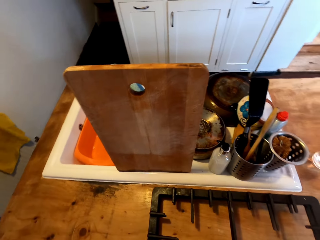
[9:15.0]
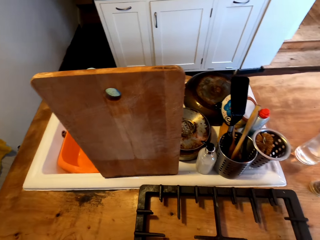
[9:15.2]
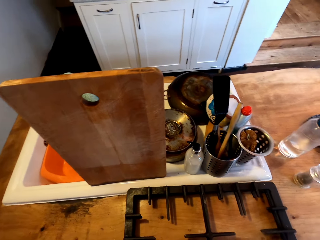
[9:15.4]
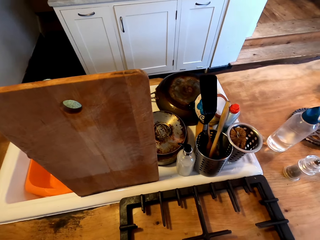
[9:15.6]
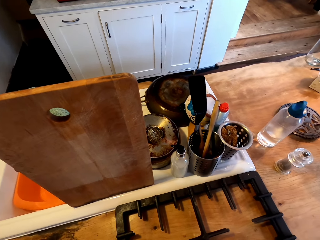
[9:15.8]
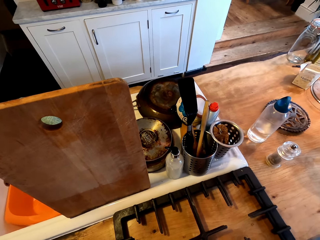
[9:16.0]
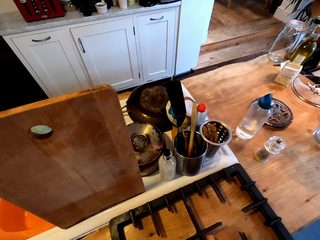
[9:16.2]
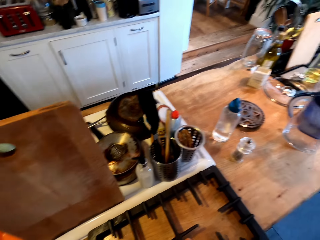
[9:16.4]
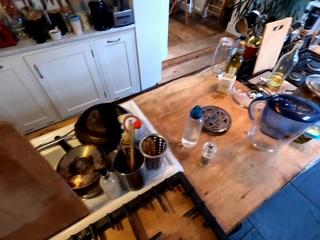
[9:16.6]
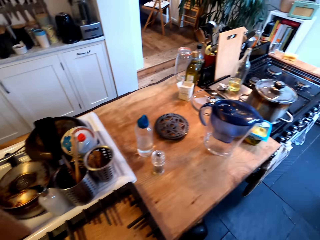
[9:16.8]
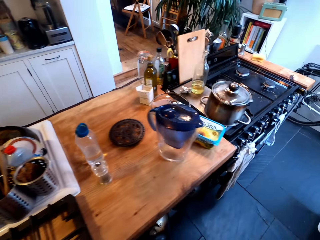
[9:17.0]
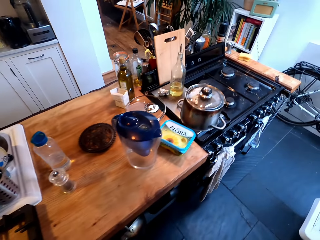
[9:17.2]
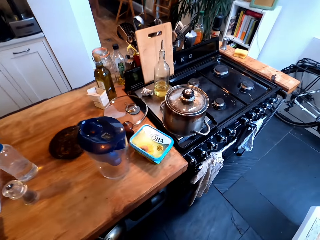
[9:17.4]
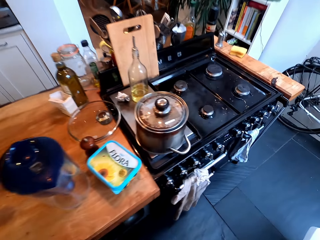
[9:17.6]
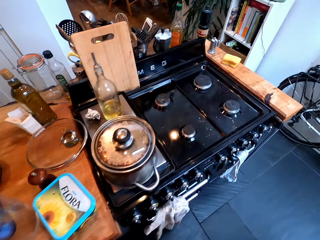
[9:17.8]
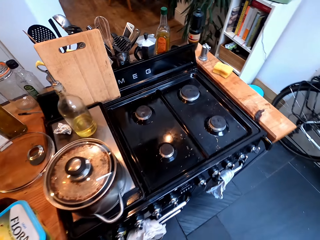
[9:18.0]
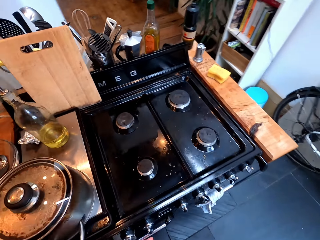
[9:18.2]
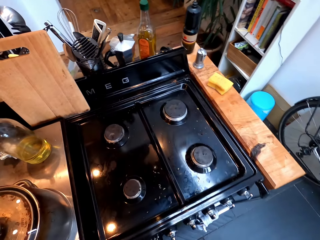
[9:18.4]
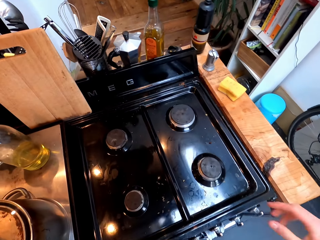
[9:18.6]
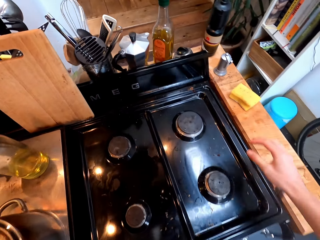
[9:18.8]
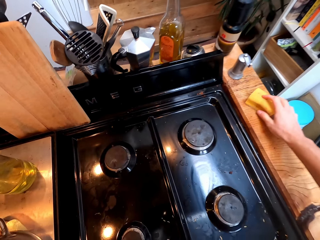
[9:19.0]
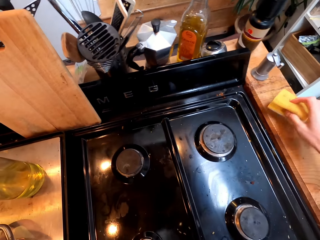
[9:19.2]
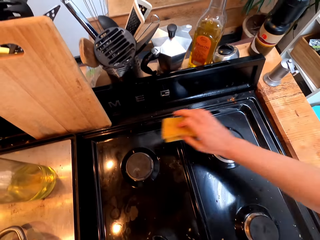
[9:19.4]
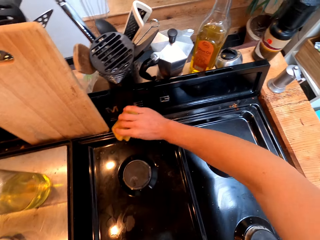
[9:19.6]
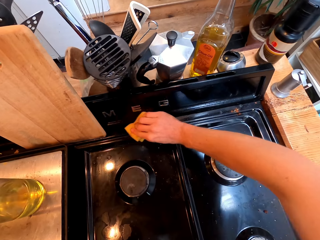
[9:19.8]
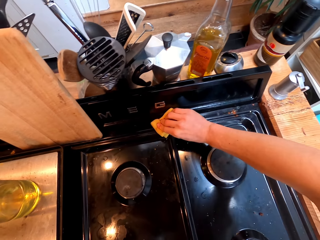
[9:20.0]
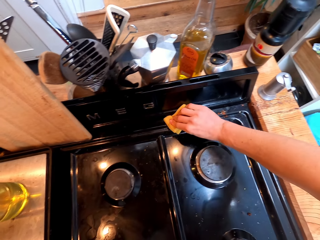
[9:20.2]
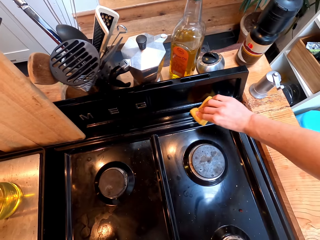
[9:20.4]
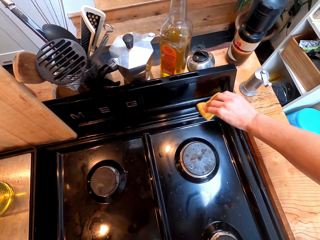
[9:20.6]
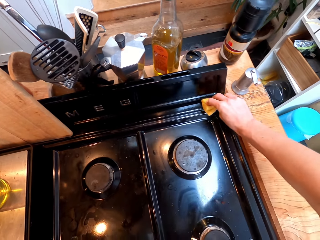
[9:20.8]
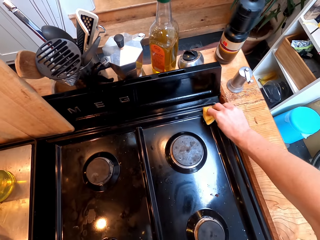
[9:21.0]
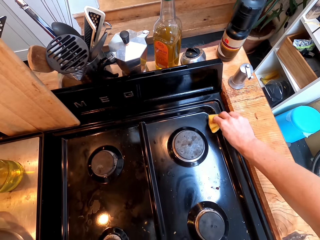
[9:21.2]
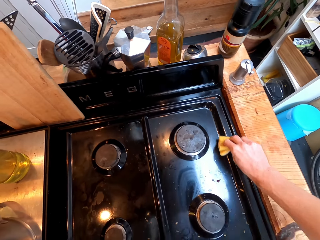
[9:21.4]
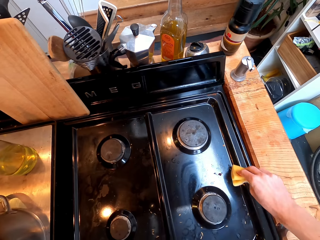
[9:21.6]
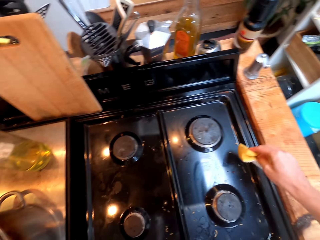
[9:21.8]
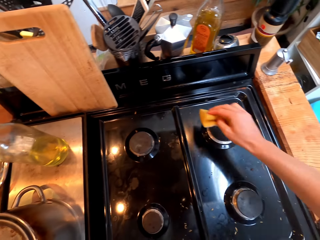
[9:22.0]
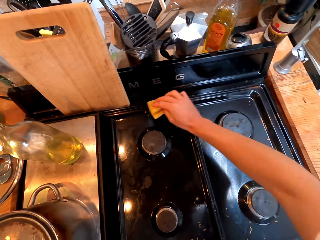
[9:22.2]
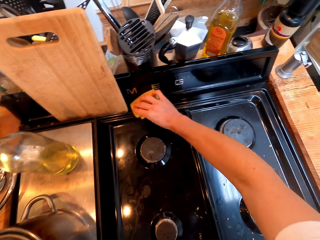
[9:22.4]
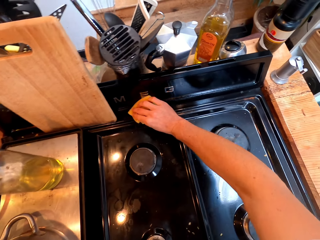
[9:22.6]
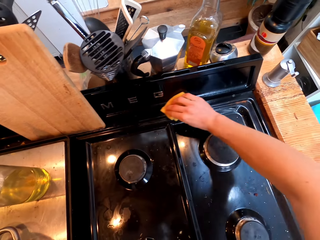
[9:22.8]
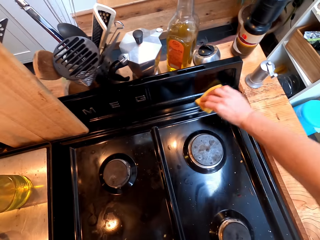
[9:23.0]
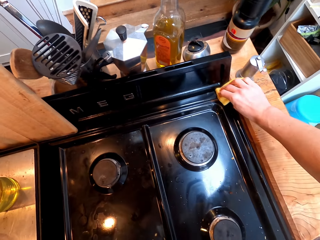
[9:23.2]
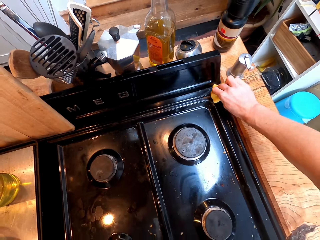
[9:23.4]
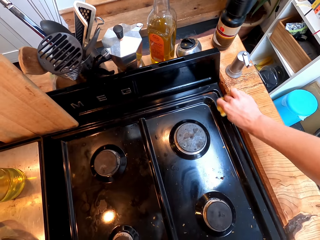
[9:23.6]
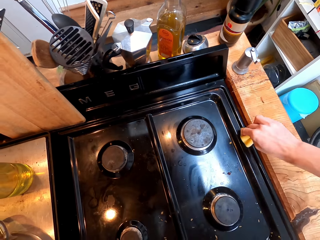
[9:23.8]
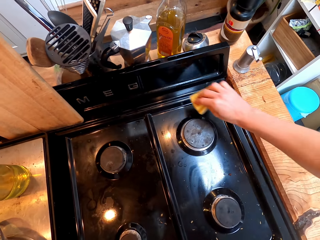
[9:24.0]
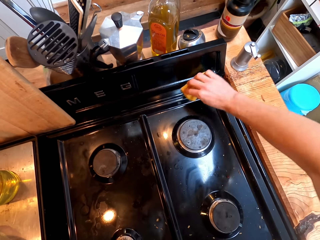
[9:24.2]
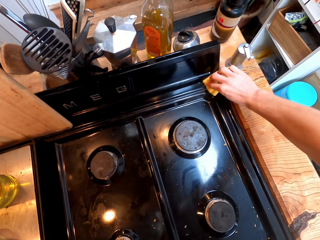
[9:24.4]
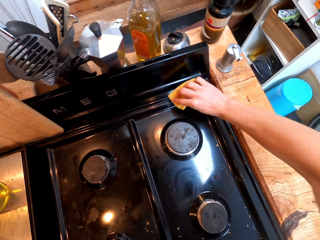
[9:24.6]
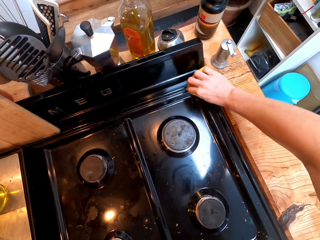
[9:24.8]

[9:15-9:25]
The camera wearer puts the gas cooktop module on the countertop. They walk on the floor. They pick up the sponge with the right hand. They wipe the gas stove with the sponge.

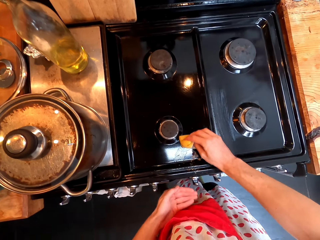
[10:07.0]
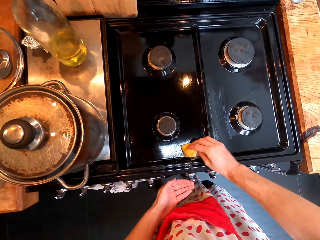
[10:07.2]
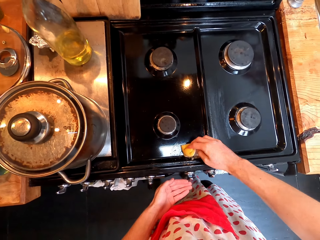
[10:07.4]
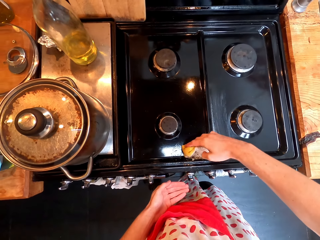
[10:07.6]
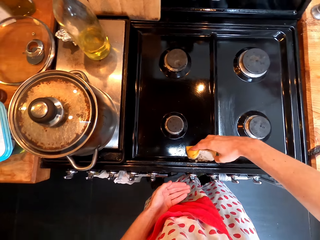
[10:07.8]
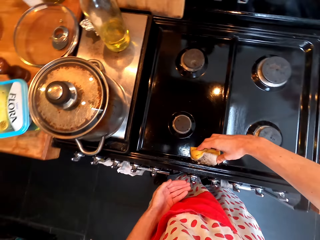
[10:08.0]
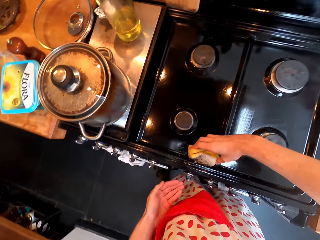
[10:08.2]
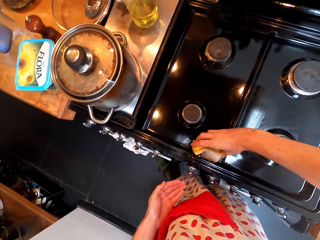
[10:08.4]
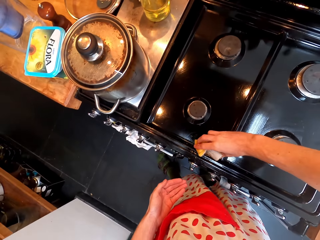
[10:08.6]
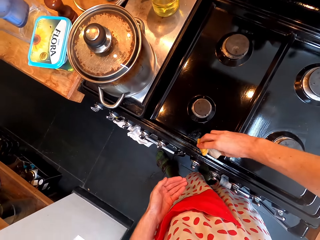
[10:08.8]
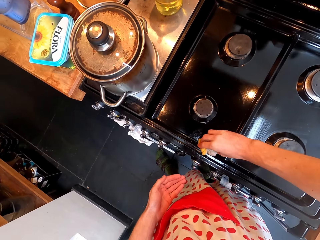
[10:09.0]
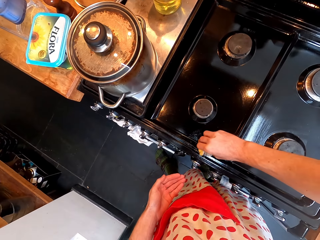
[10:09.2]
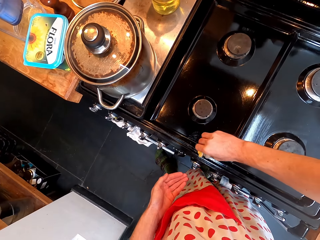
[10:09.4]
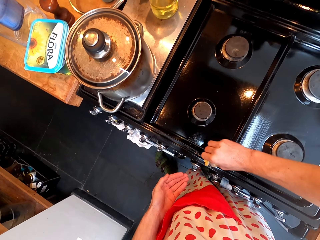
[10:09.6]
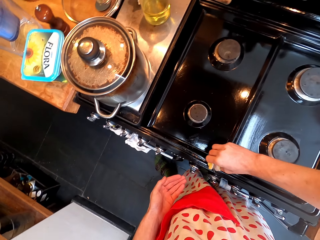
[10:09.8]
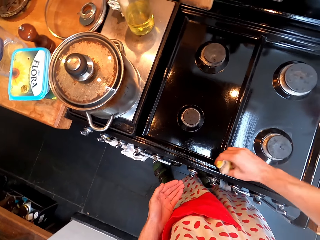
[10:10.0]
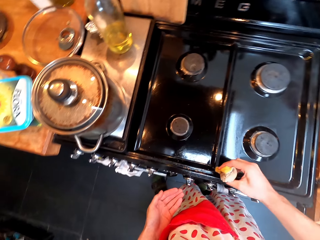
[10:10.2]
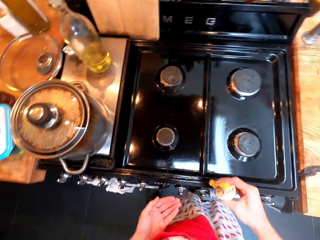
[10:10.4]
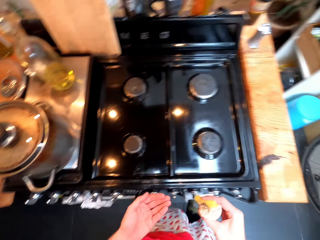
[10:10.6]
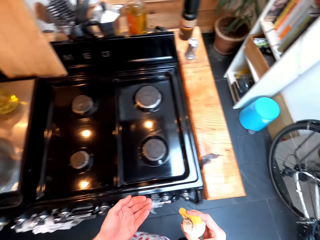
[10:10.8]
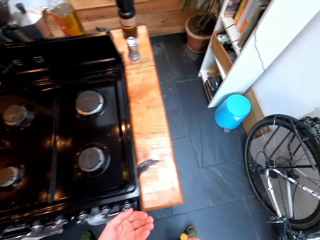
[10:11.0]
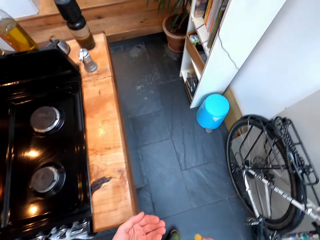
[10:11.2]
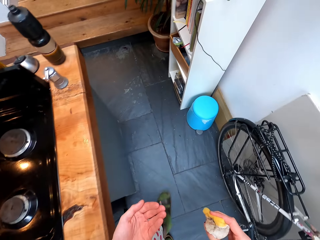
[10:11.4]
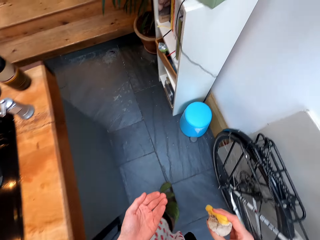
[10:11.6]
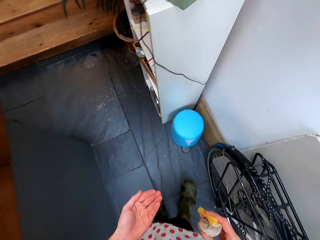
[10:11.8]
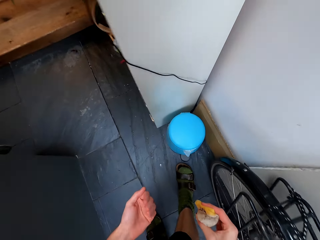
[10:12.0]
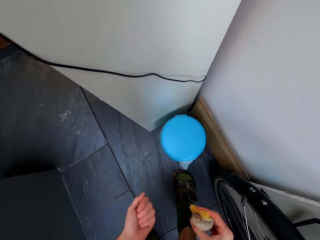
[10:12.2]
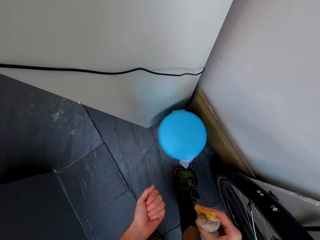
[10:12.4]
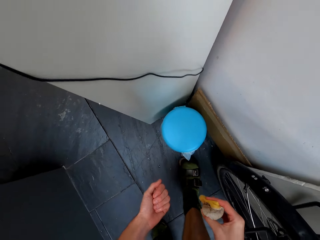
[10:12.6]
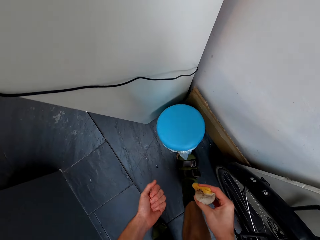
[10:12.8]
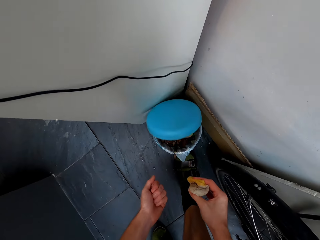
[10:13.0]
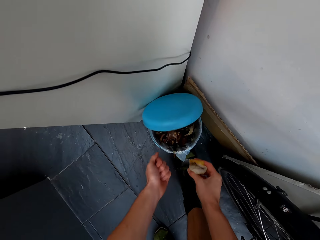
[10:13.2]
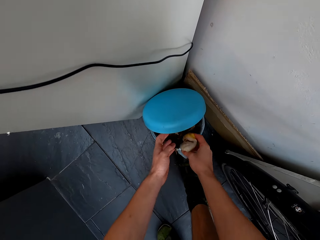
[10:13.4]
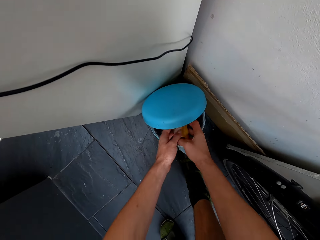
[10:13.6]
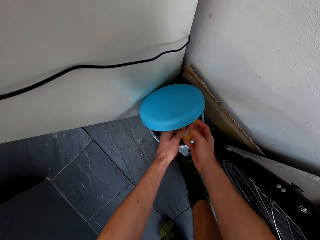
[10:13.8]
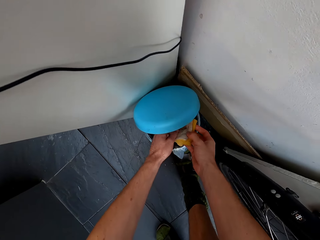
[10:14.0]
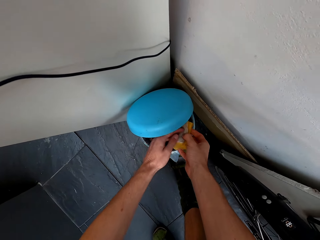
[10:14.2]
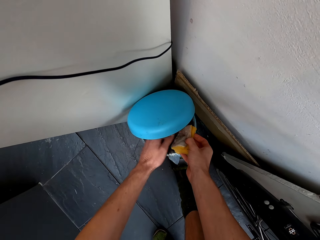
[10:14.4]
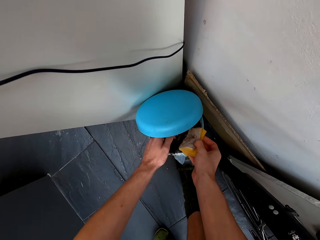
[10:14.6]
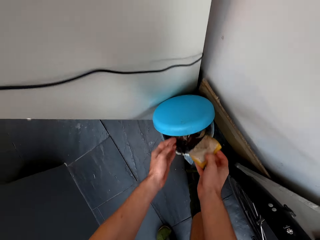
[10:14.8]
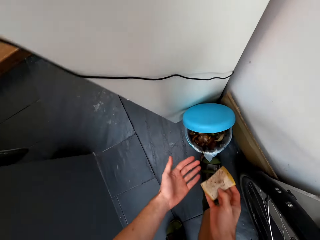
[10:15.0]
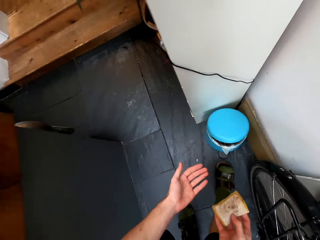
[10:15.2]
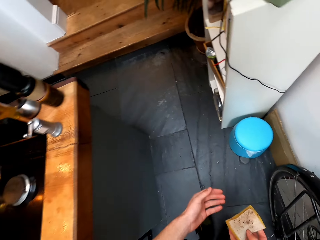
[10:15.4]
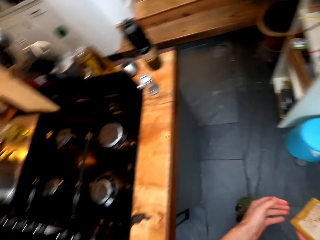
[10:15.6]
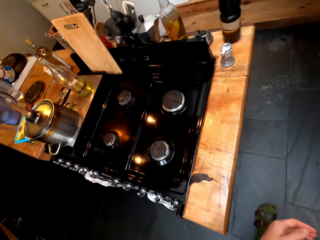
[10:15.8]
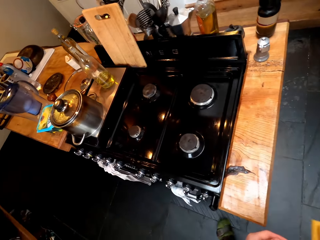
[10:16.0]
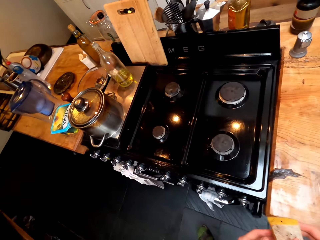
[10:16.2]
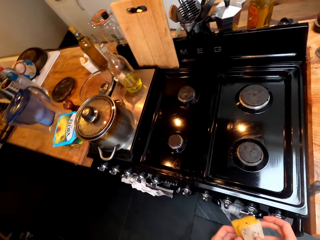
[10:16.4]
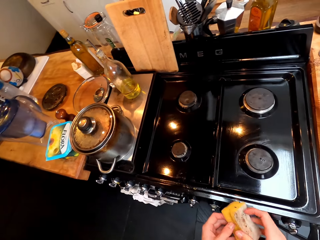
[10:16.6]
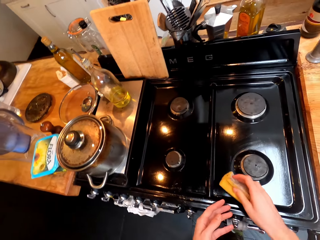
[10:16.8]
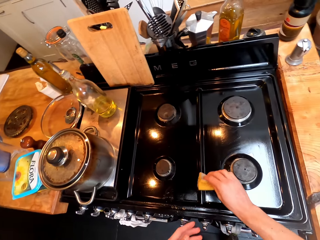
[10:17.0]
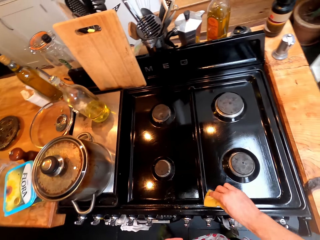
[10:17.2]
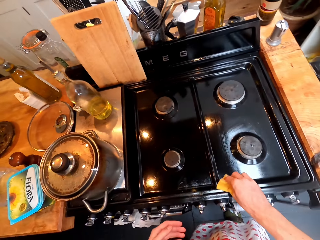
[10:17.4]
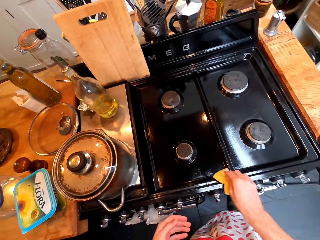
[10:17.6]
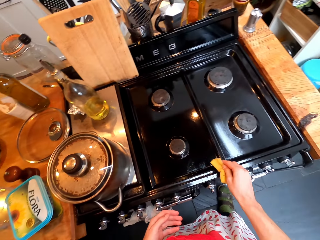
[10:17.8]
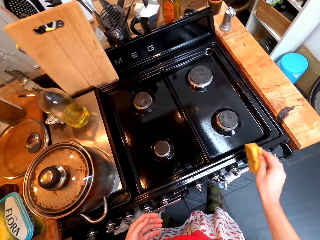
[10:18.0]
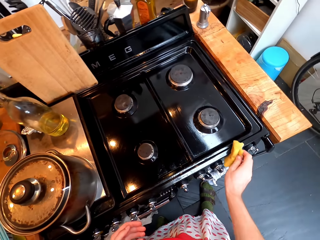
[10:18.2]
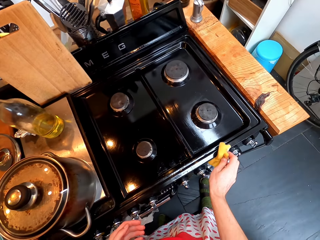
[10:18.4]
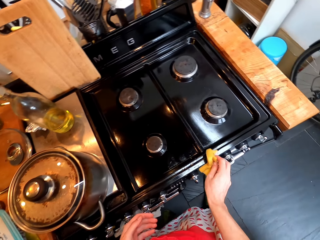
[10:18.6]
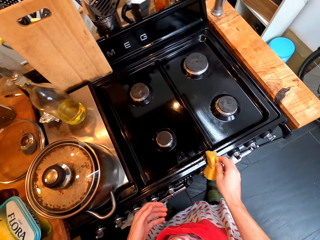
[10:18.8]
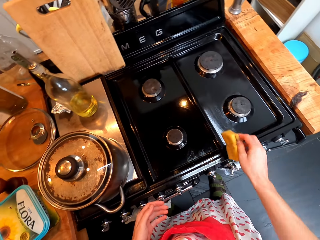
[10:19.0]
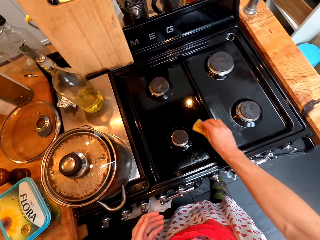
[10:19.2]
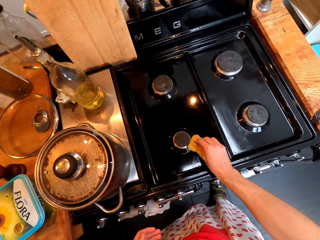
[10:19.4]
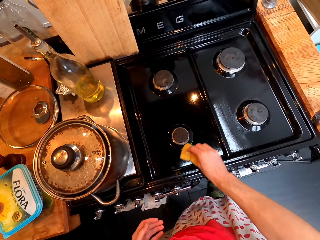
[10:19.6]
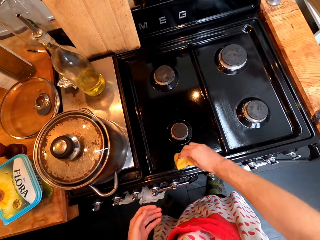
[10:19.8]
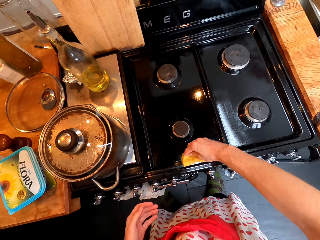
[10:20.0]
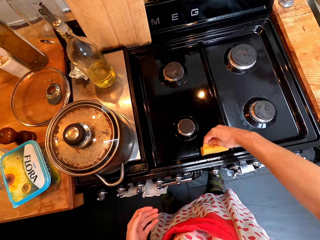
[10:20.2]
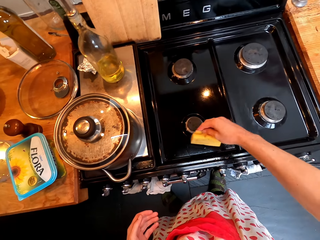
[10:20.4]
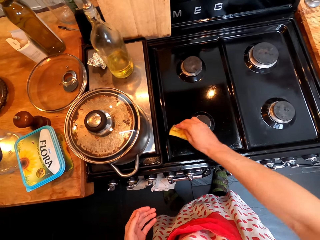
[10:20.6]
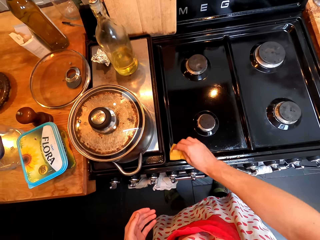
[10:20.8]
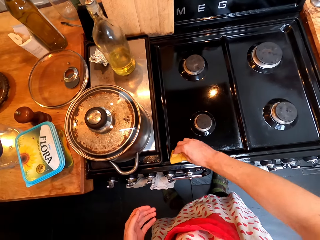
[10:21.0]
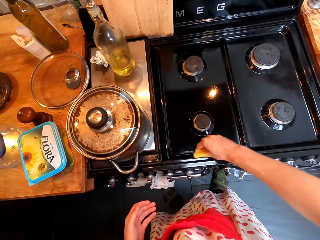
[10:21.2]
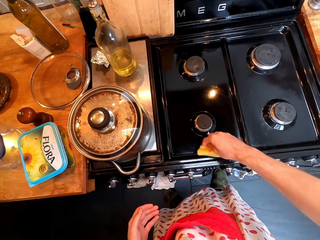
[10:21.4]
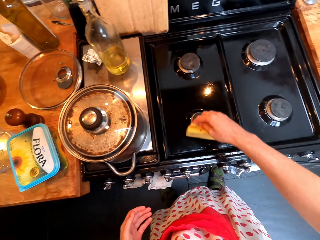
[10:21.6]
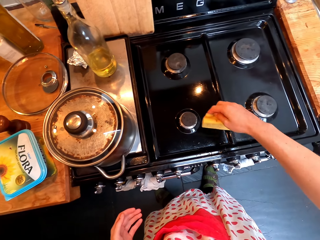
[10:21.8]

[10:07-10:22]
The camera wearer picks up dust from the cooker. They walk on the floor. They open the dustbin. They put the trash in the dustbin. They close the dustbin. They walk on the floor. They wipe the gas stove with a sponge.
